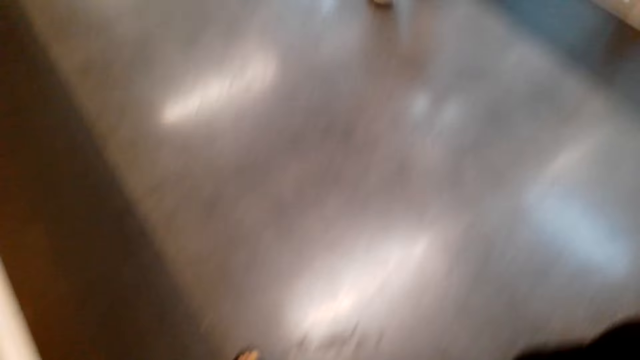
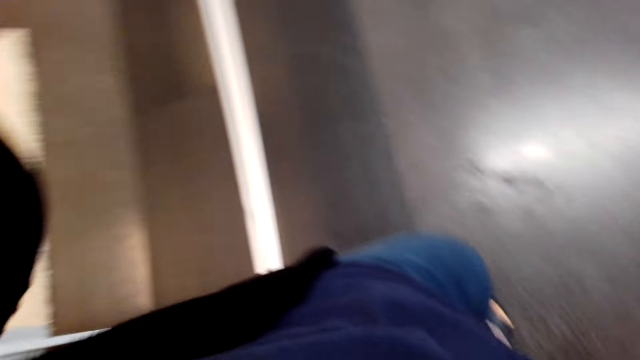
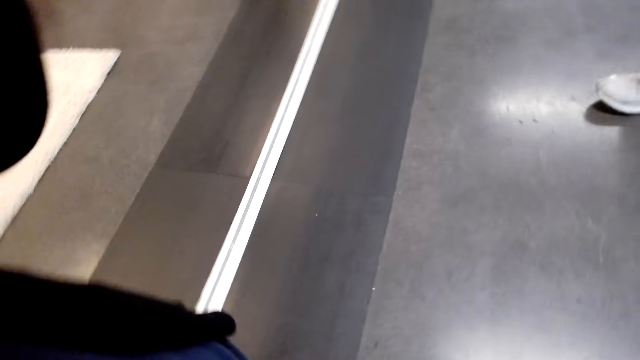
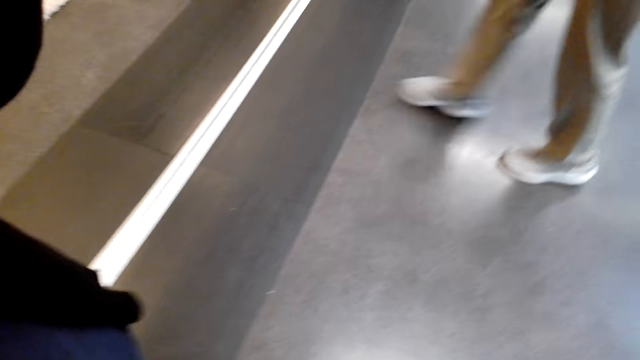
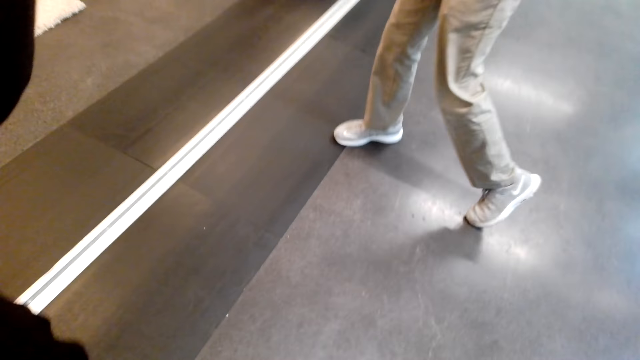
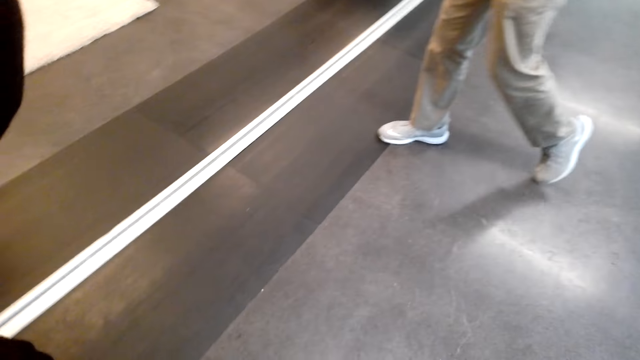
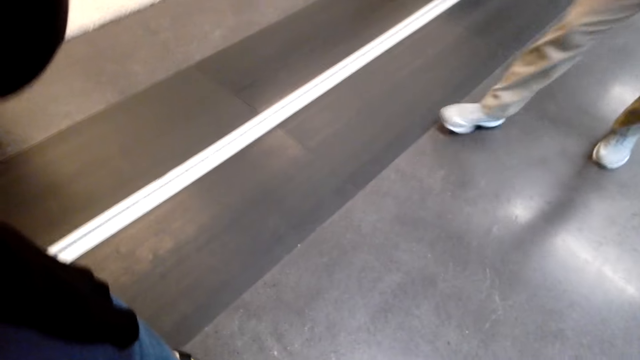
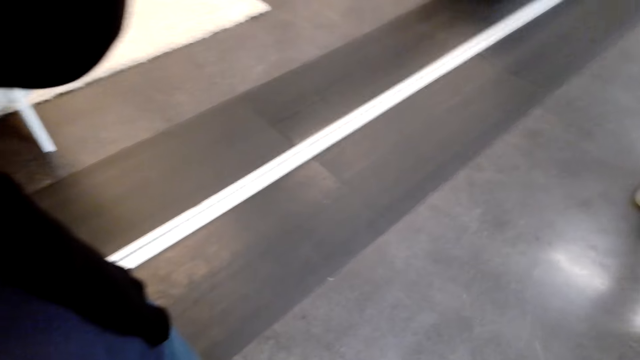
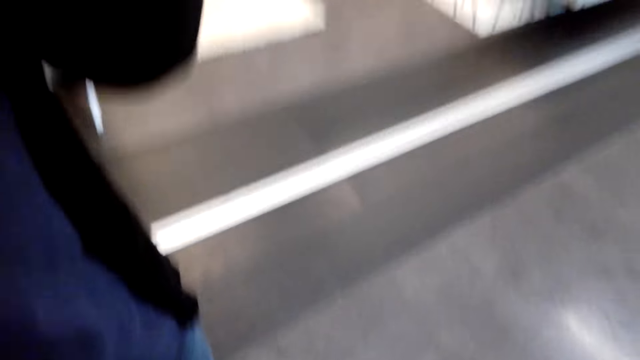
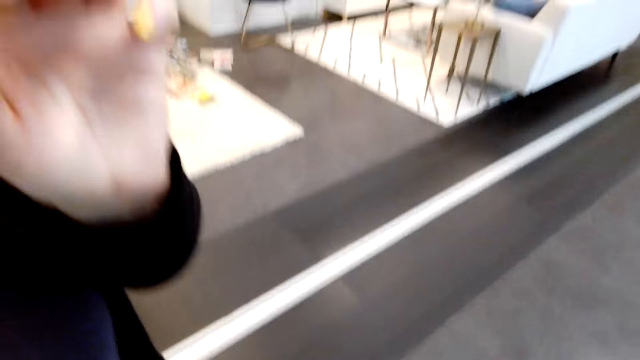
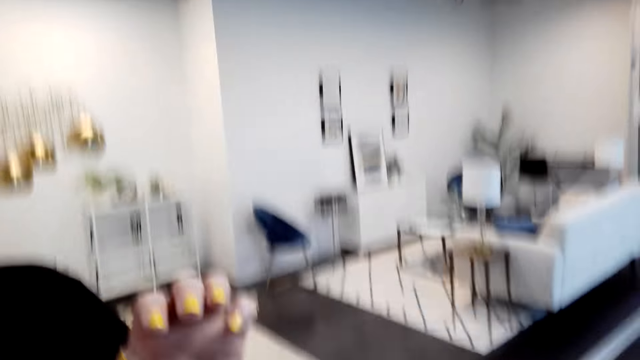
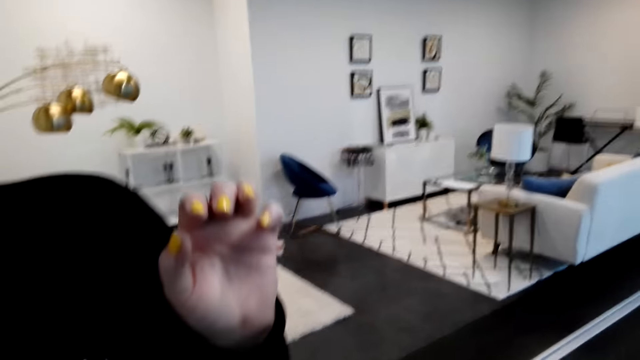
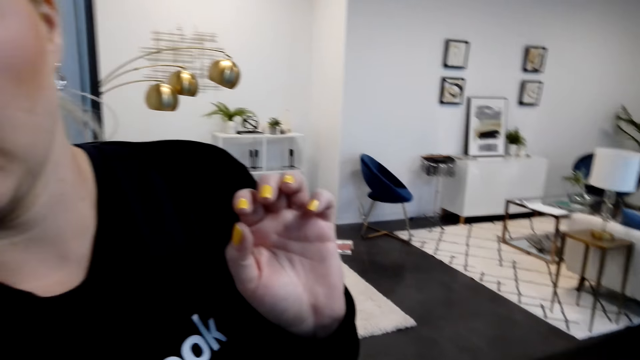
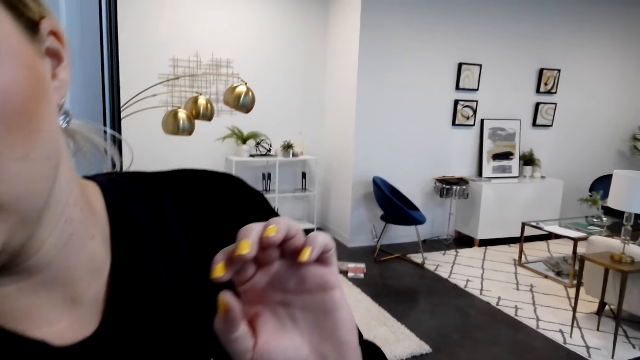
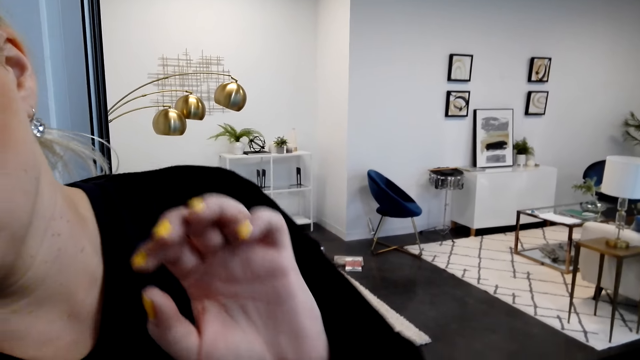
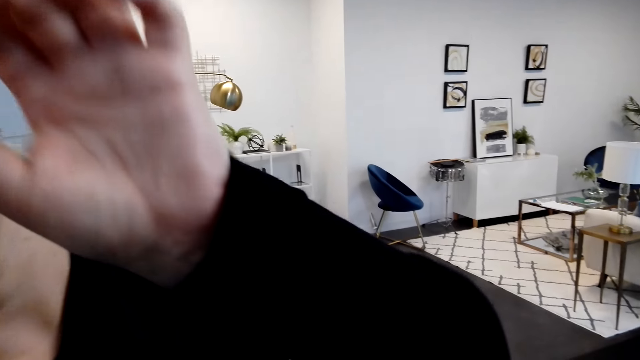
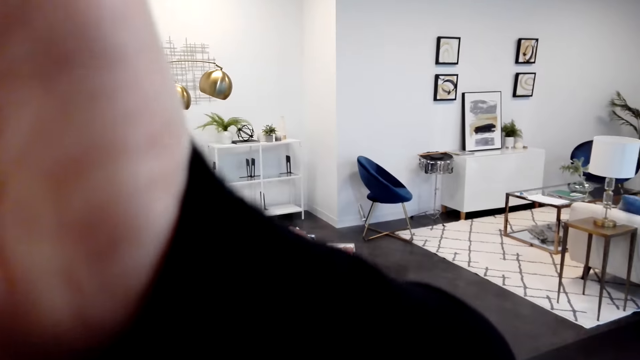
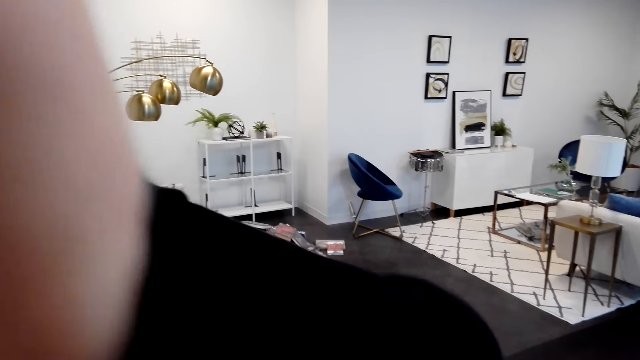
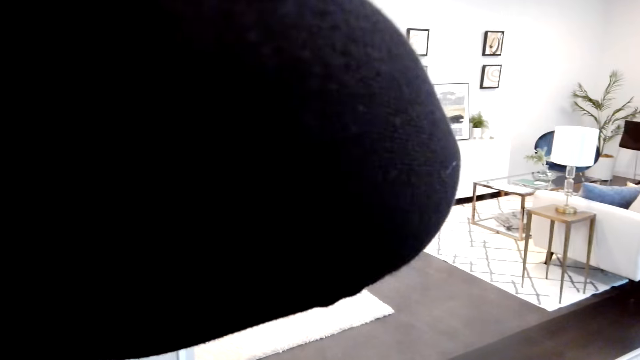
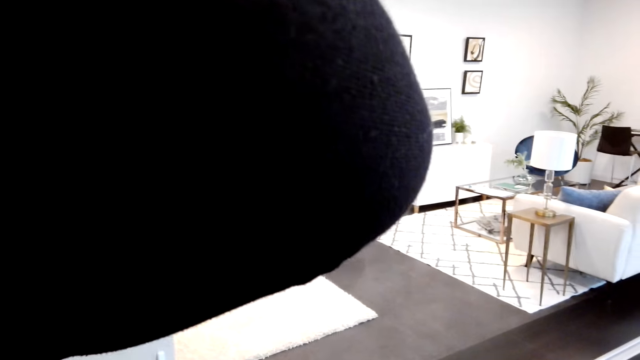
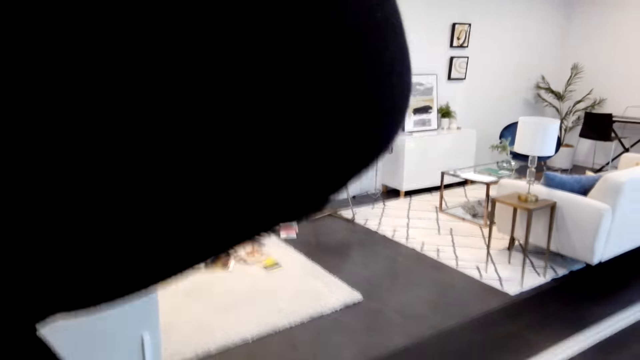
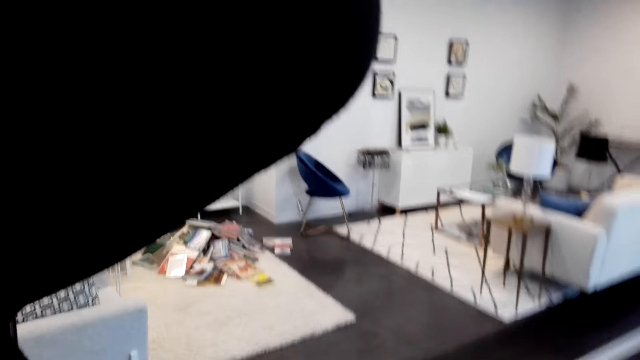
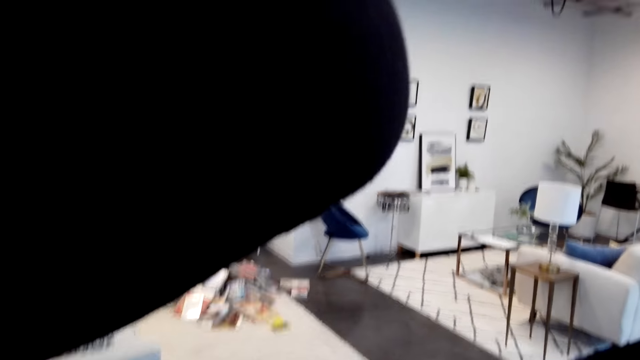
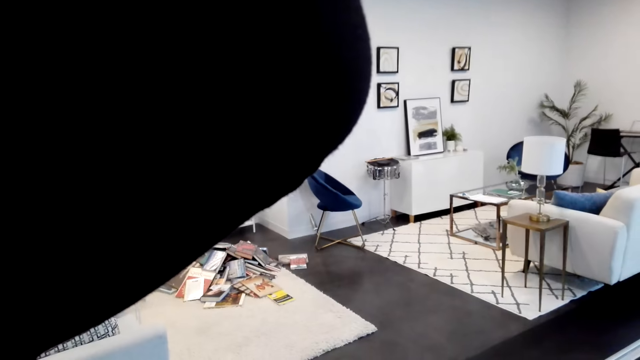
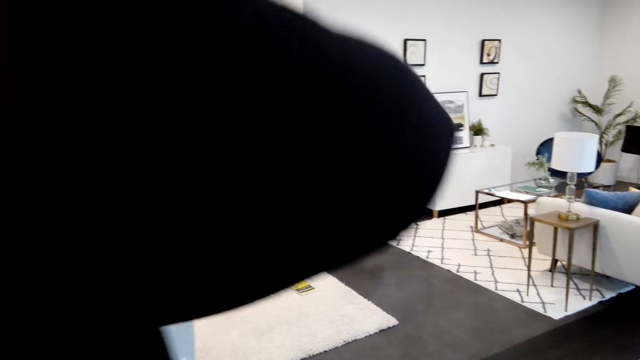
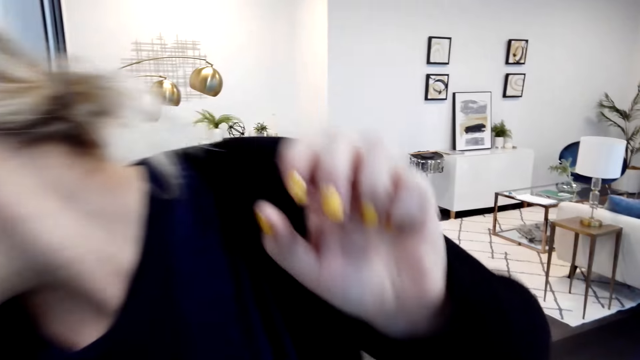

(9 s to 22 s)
A woman speaks to the camera wearer. The camera wearer wears the camera. The woman adjusts the camera.

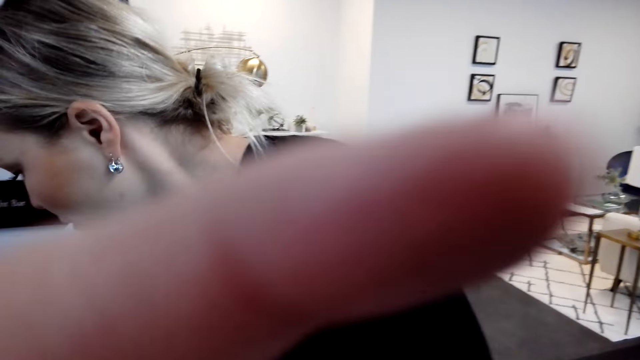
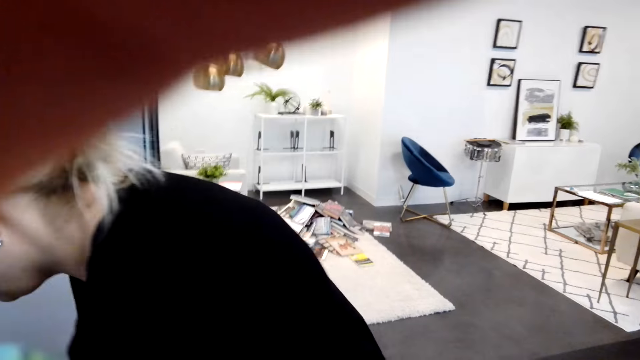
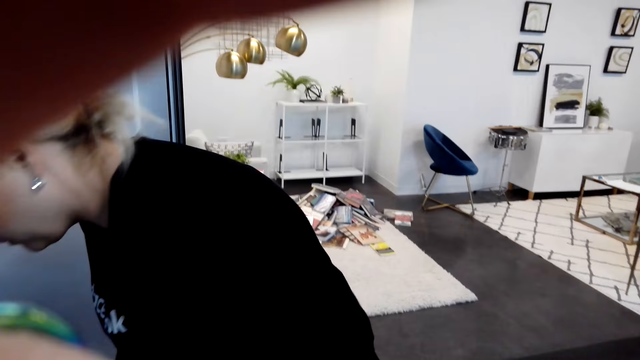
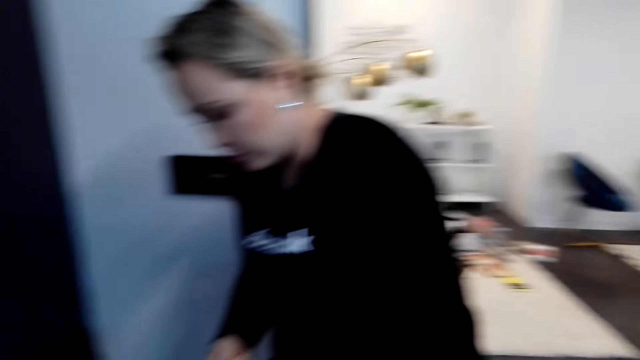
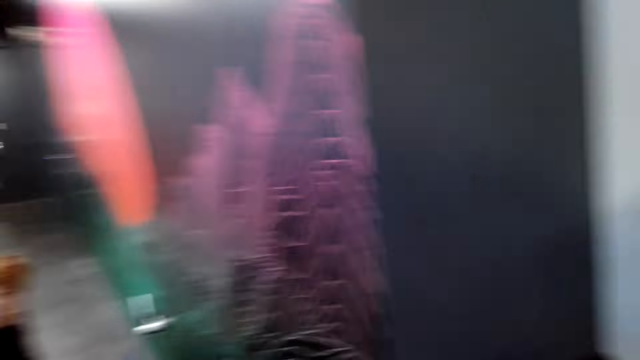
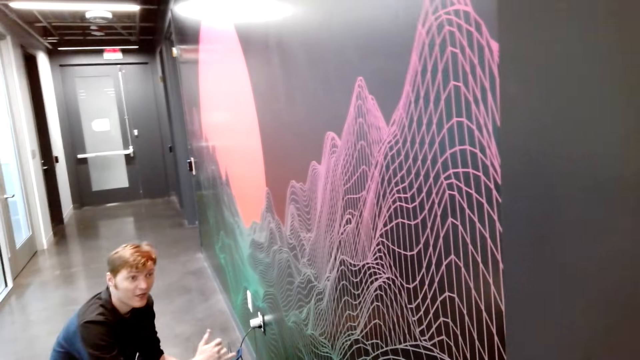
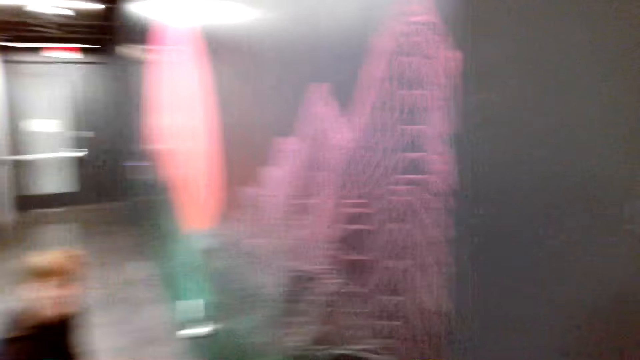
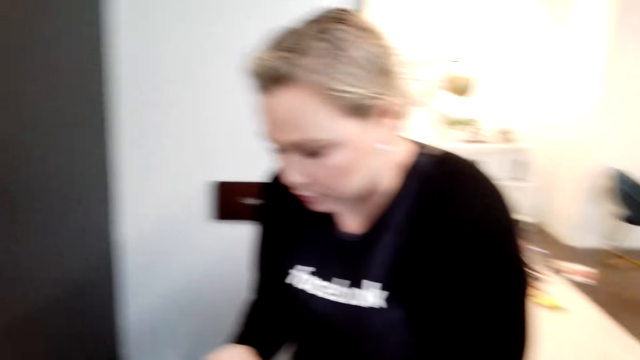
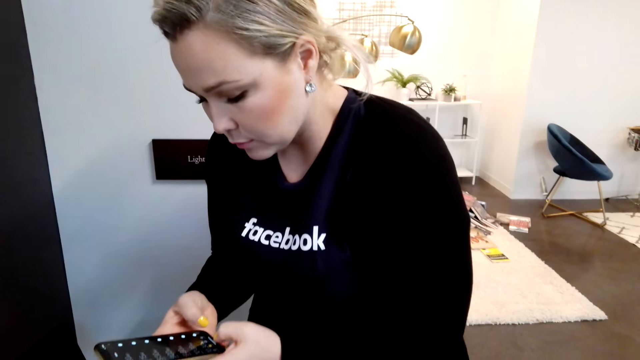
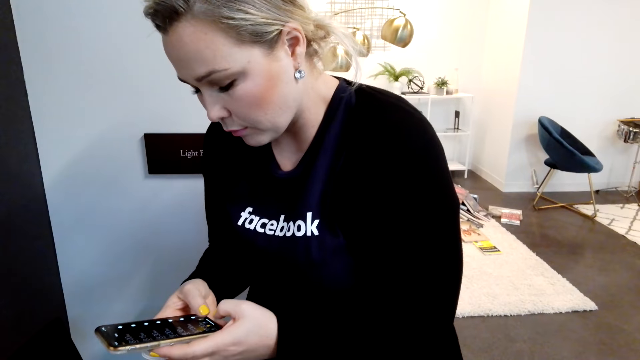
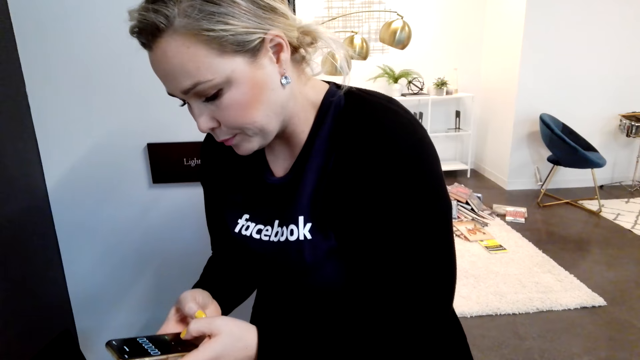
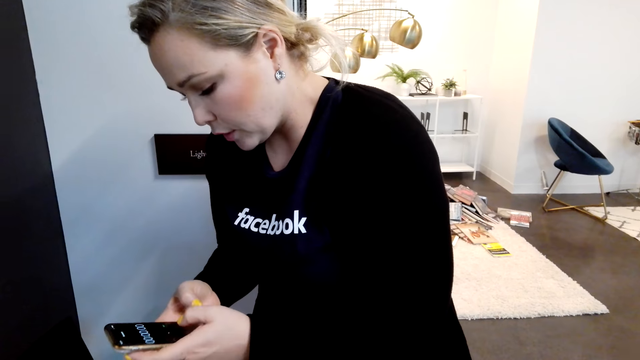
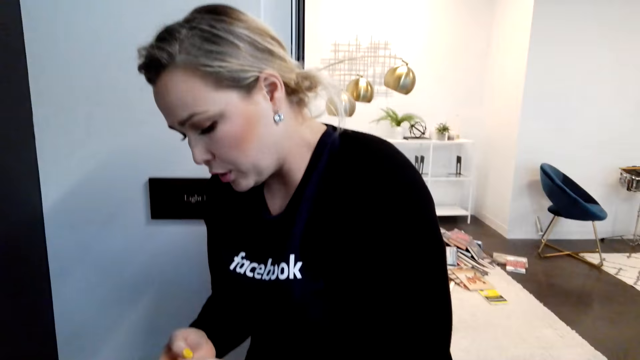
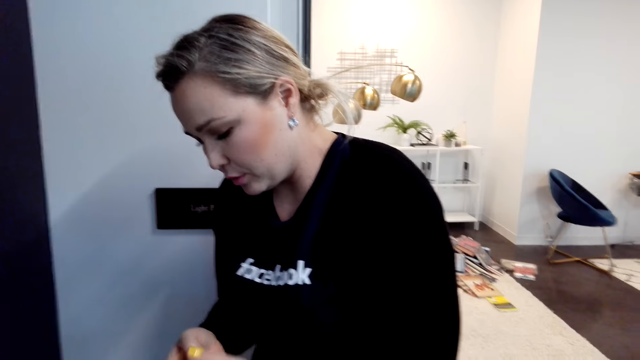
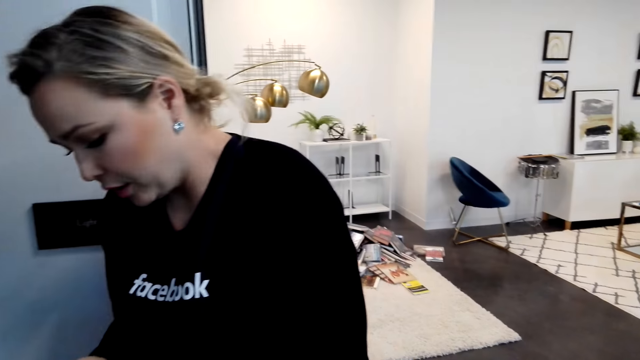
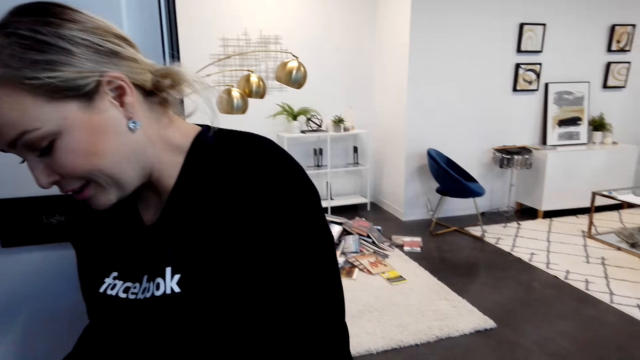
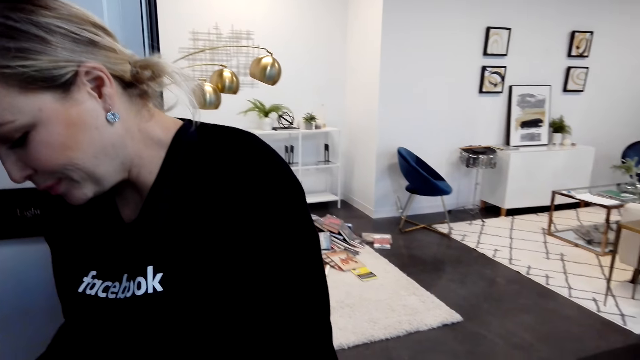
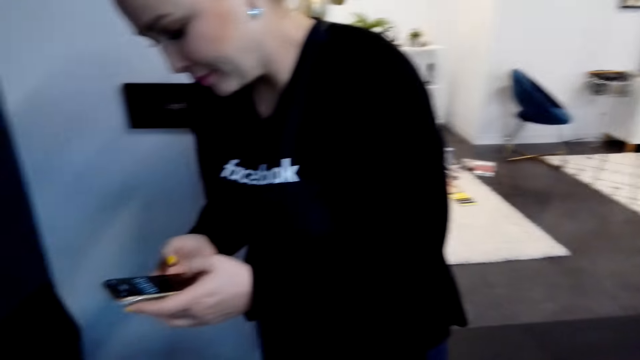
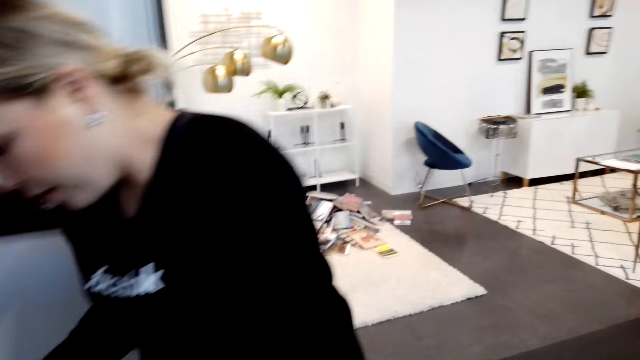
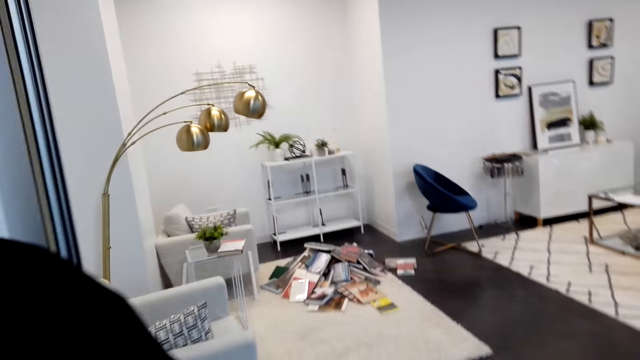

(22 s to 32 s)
The camera wearer adjusts the camera. A man speaks to a woman. The woman dials the phone. The woman speaks to the camera wearer.
